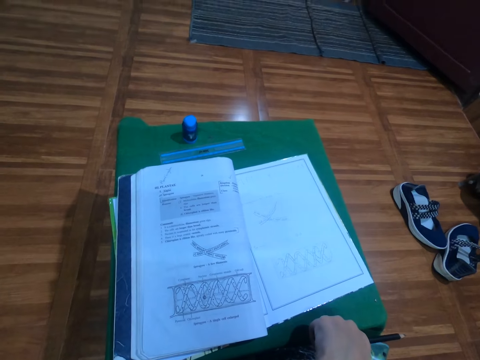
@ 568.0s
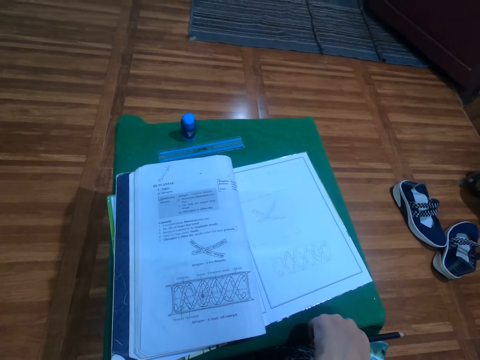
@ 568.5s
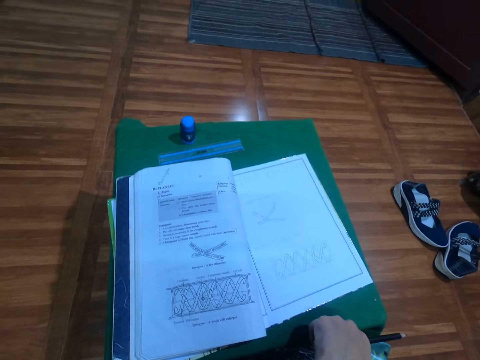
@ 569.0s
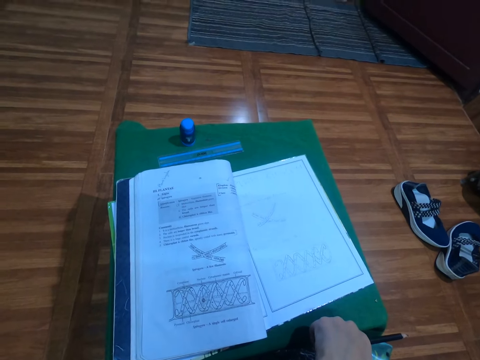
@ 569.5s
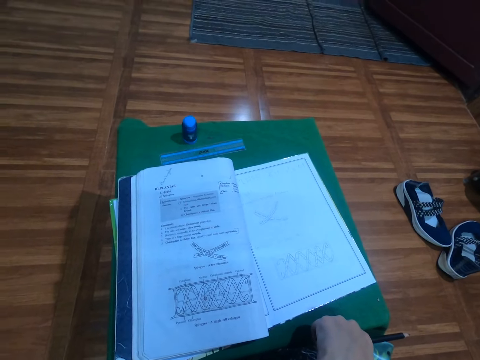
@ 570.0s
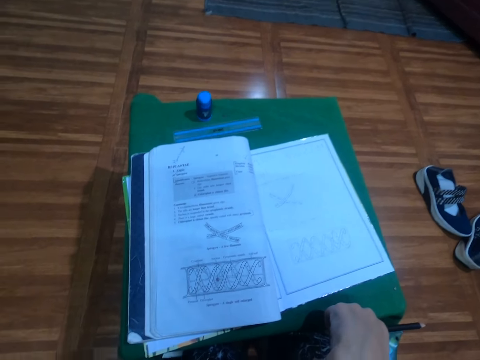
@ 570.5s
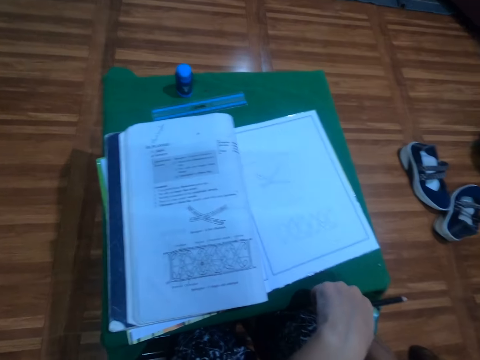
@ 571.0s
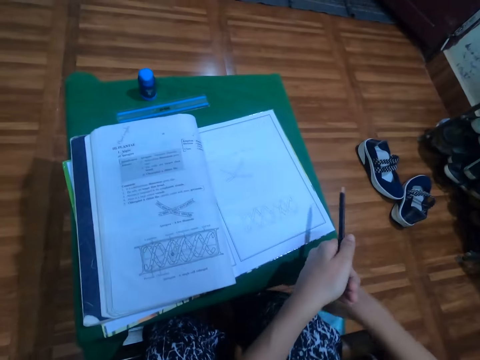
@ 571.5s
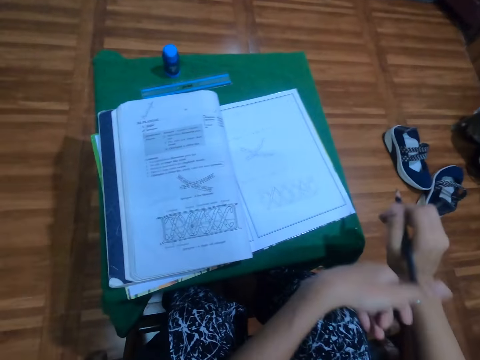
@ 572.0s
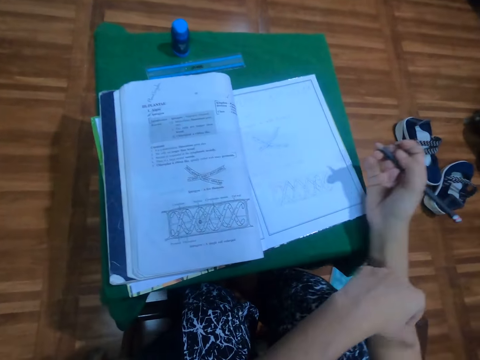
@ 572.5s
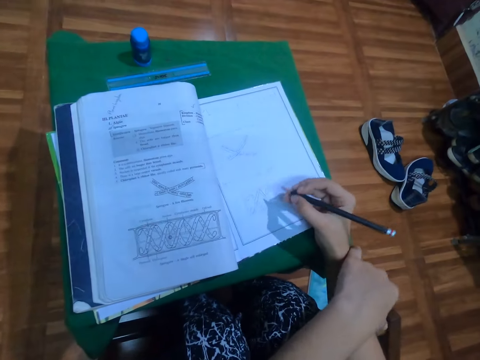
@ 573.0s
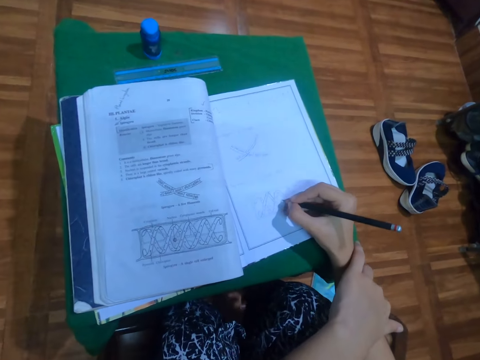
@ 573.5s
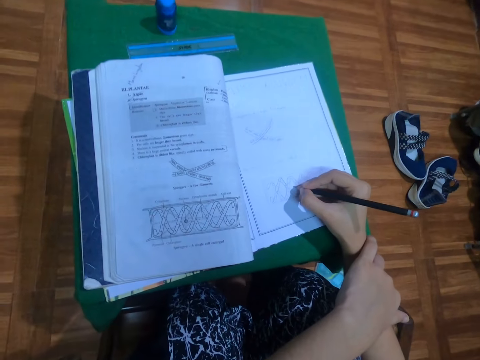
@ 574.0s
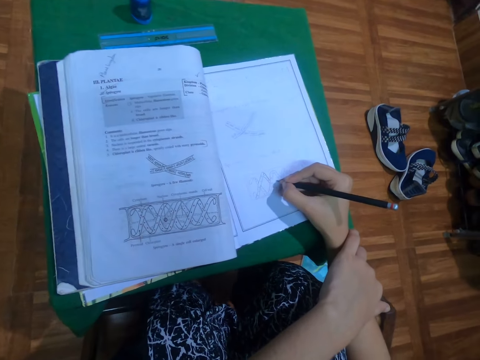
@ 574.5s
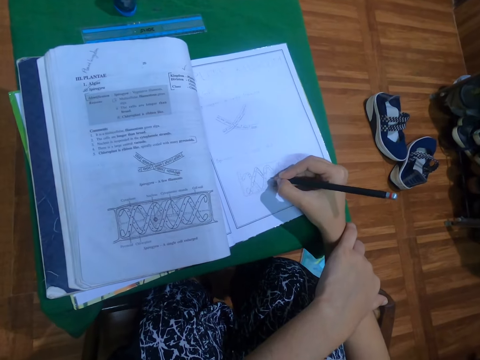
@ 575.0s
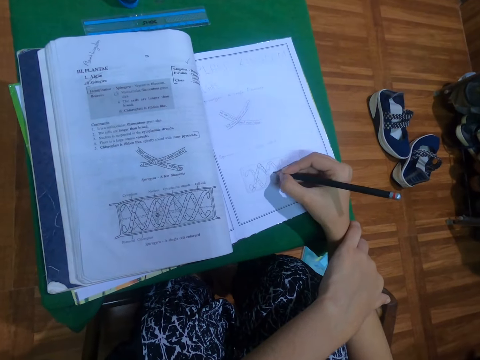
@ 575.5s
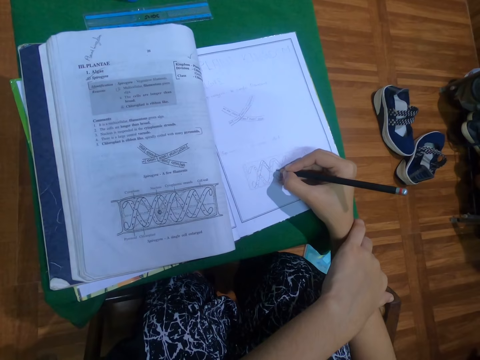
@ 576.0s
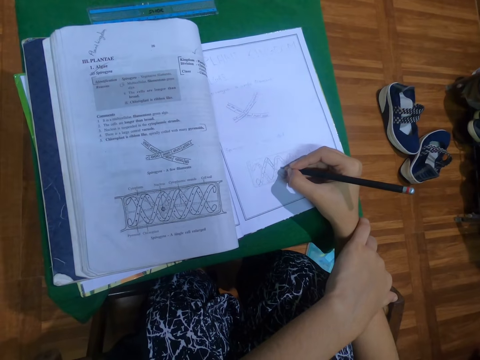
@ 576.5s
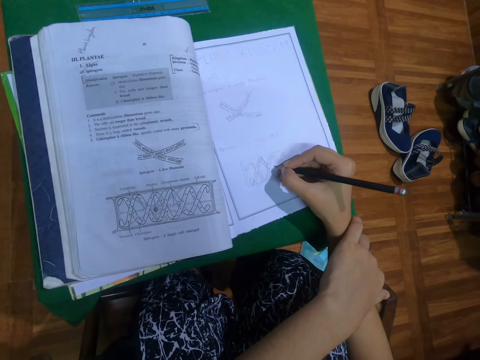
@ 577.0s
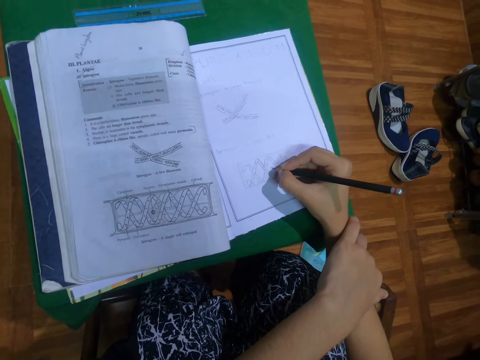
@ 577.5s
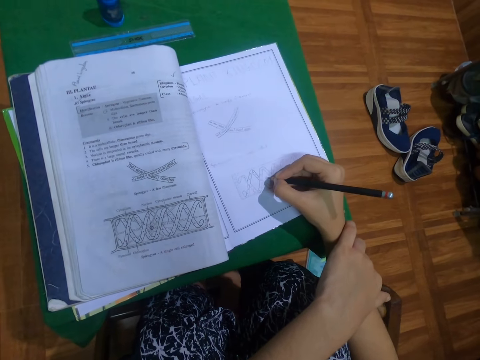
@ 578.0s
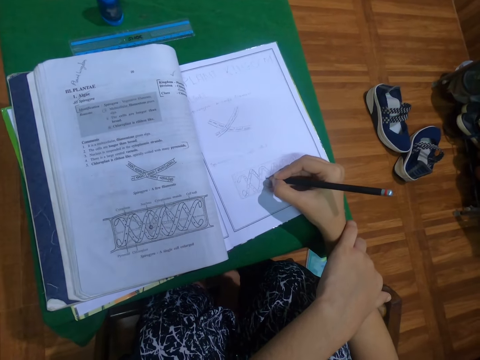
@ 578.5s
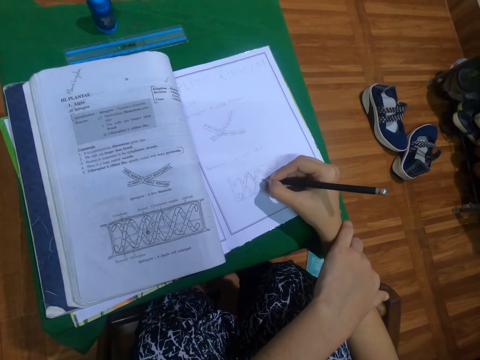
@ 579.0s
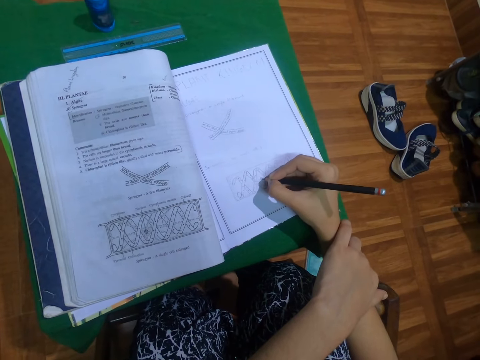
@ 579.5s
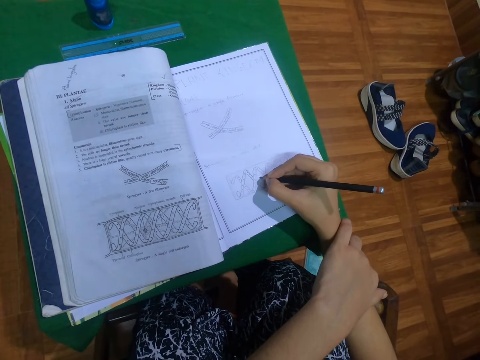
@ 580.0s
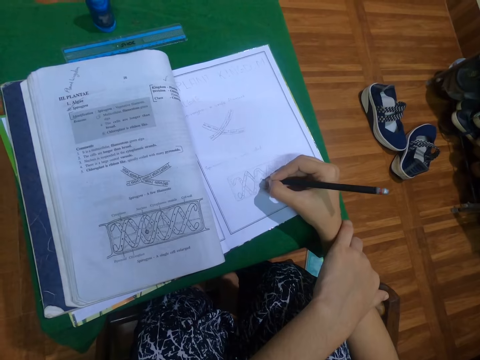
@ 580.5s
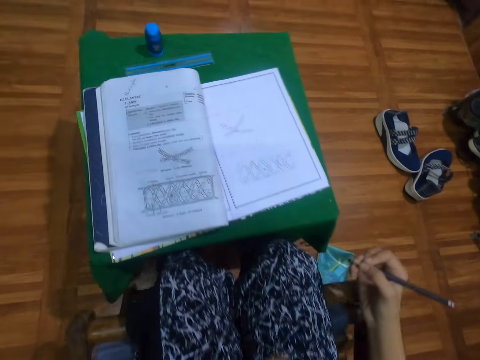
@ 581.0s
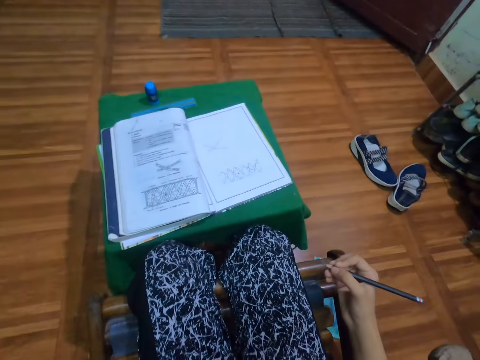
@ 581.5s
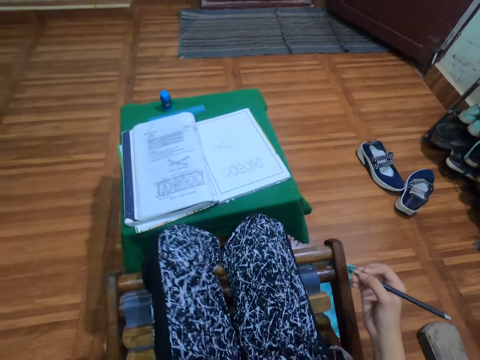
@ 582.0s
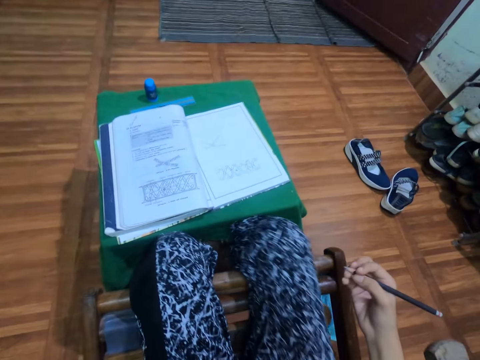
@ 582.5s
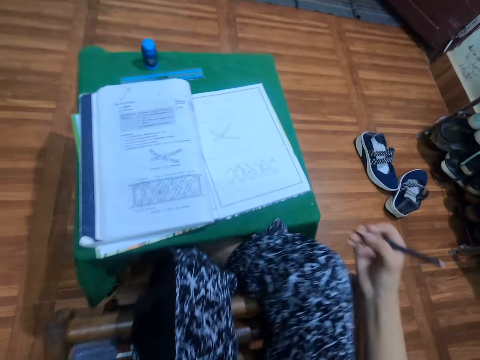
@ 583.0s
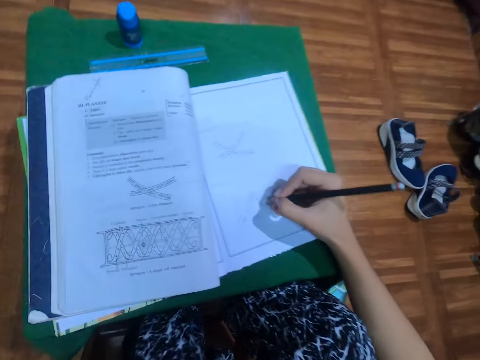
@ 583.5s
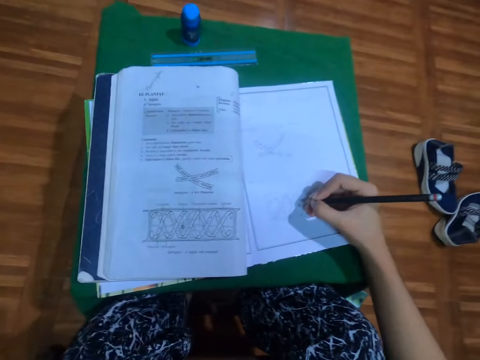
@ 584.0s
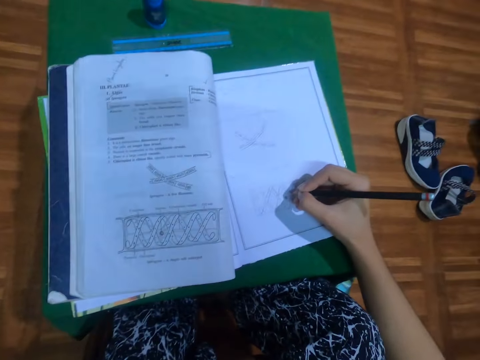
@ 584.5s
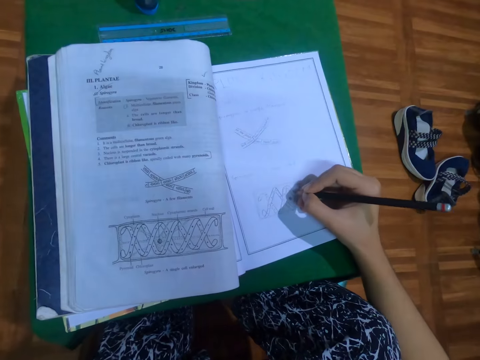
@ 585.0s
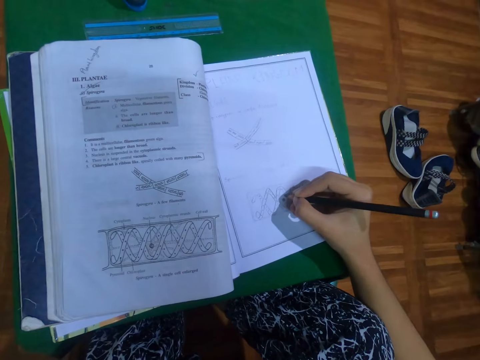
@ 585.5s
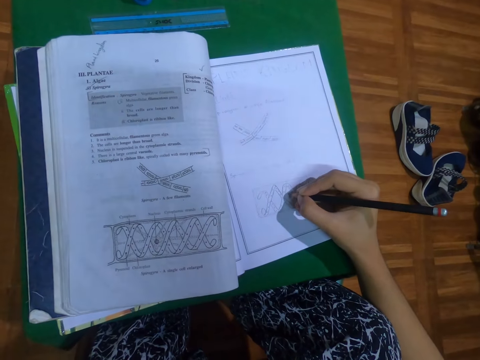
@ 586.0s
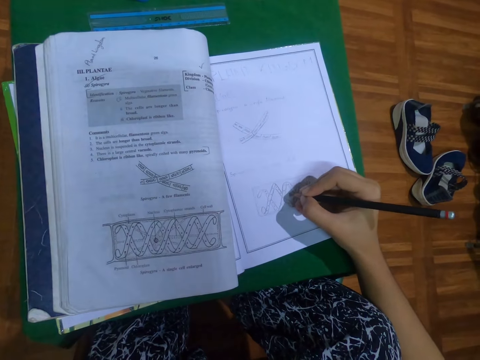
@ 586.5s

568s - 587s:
The camera wearer passes the pencil from her left hand to her right hand. She draws in the book with the pencil in her right hand. She adjusts herself on a chair. She draws in the book with the pencil in her right hand.

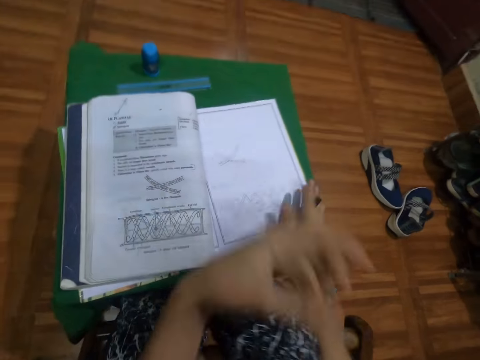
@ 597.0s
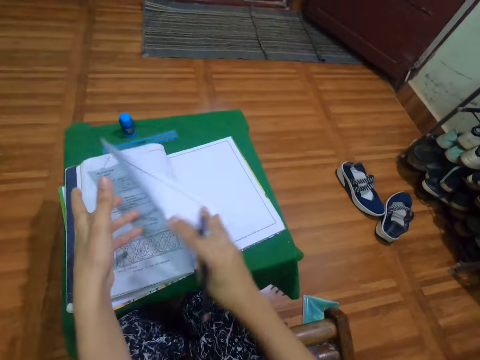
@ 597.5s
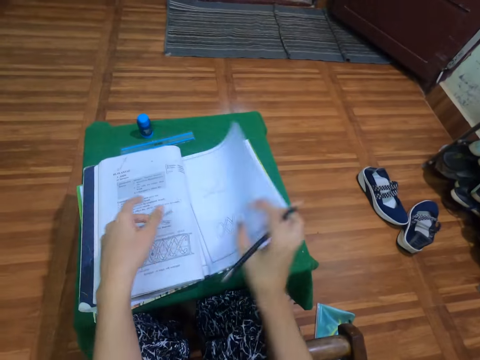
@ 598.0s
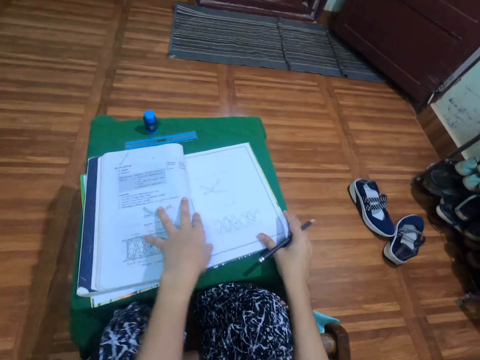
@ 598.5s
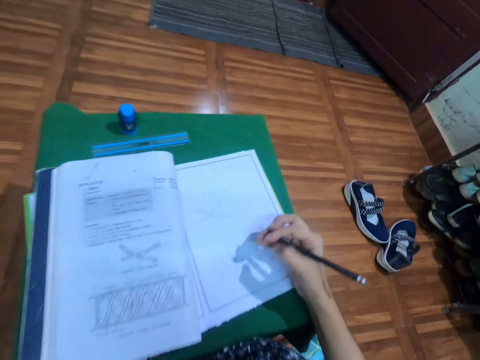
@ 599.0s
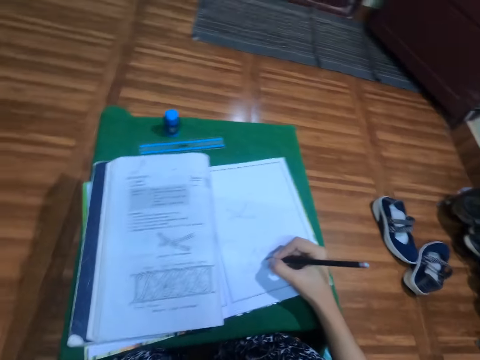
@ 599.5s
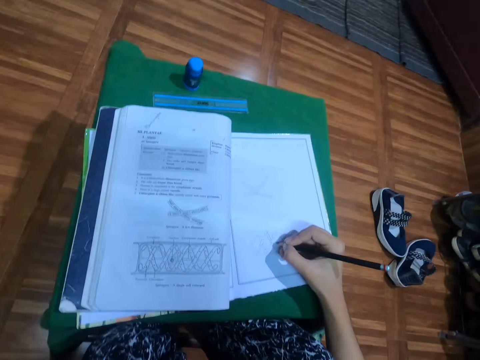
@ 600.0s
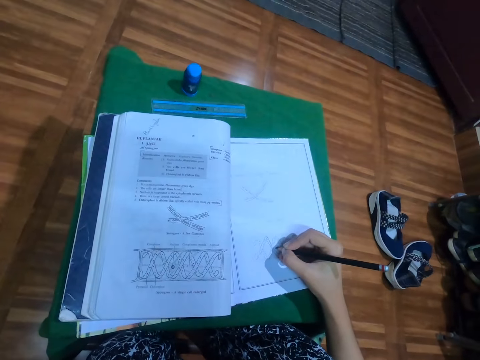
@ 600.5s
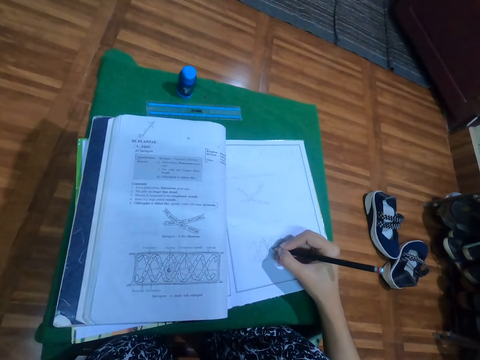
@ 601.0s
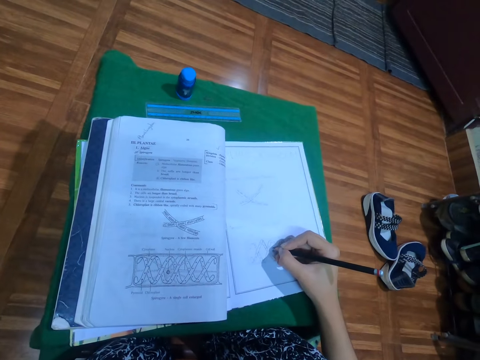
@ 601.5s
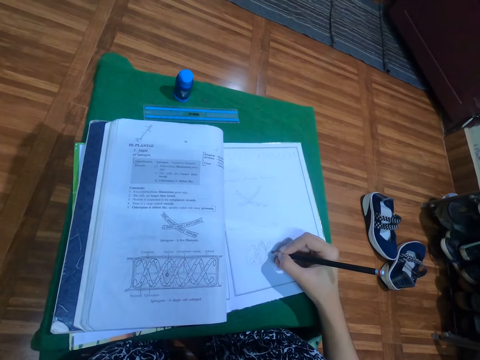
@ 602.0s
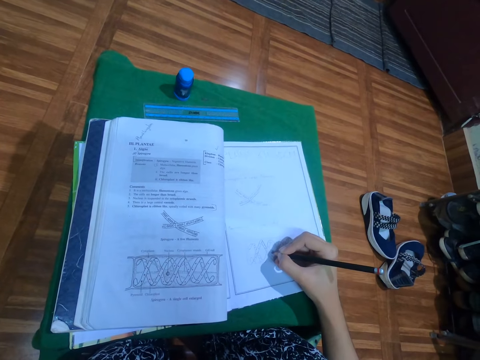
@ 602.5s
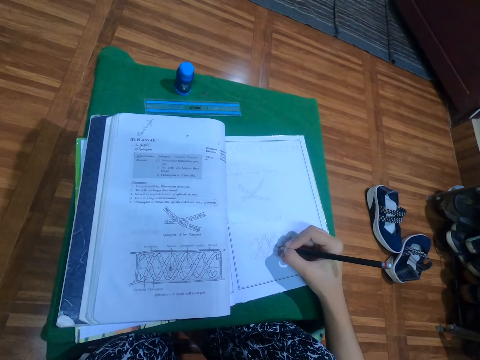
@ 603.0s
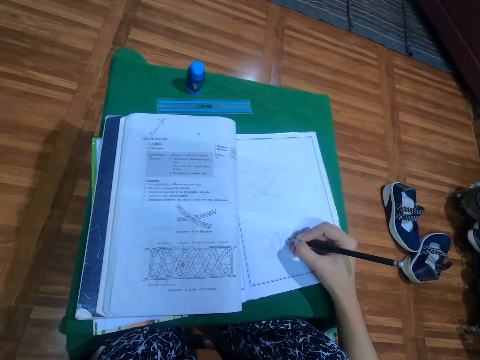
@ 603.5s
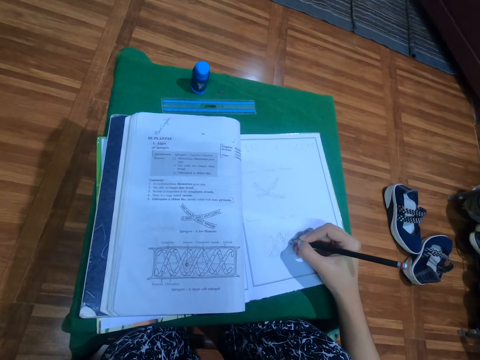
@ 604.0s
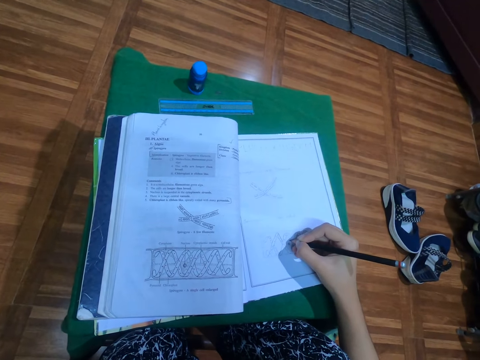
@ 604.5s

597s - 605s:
The camera wearer flips a page of the book with her right hand. She draws in the book with the pencil in her right hand. She writes on the book.
